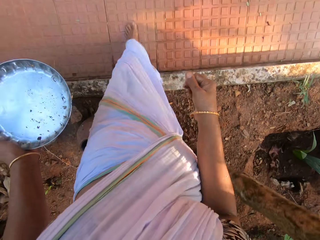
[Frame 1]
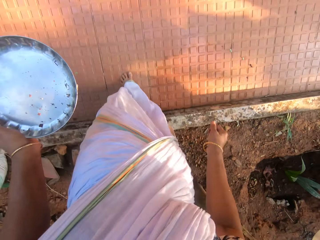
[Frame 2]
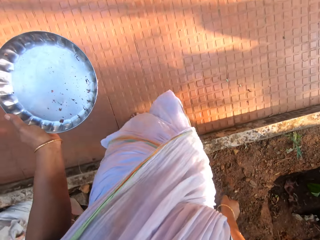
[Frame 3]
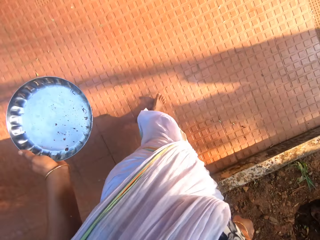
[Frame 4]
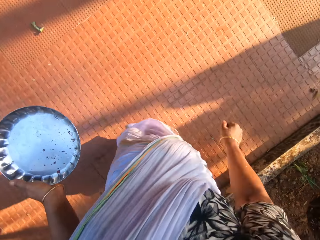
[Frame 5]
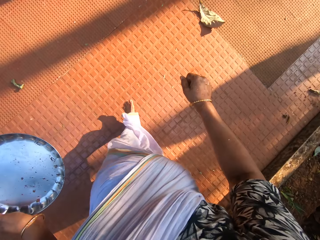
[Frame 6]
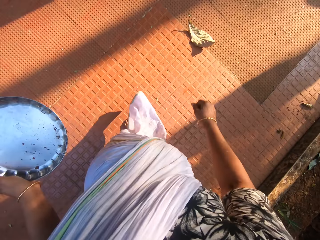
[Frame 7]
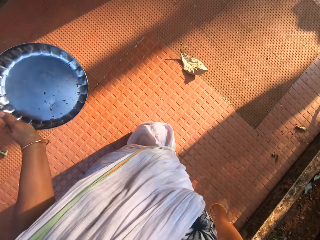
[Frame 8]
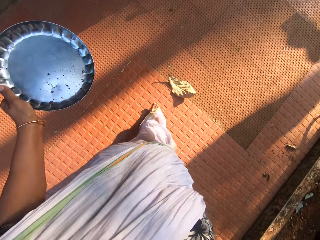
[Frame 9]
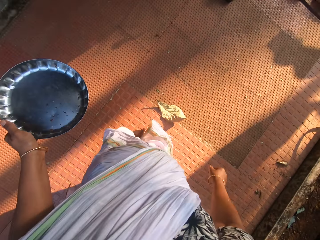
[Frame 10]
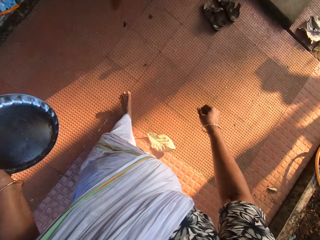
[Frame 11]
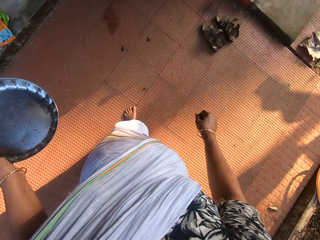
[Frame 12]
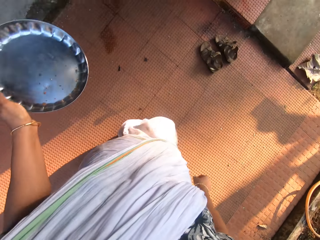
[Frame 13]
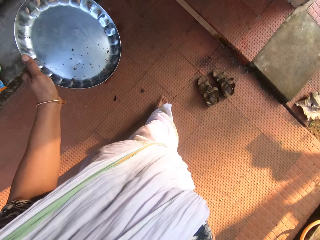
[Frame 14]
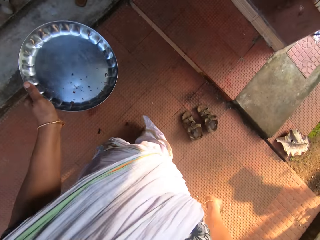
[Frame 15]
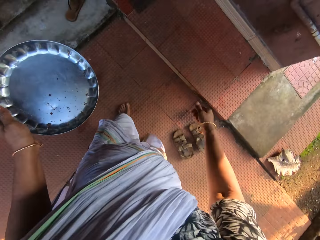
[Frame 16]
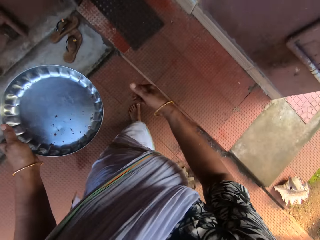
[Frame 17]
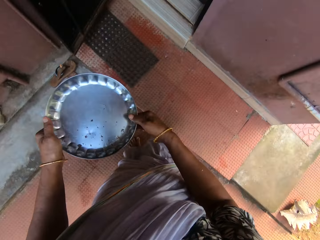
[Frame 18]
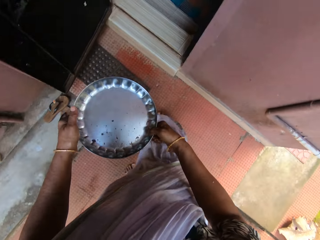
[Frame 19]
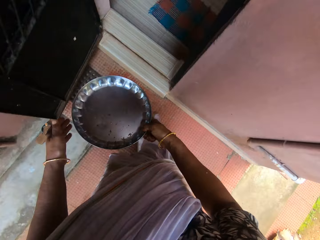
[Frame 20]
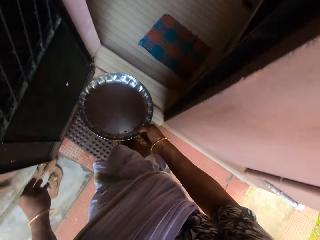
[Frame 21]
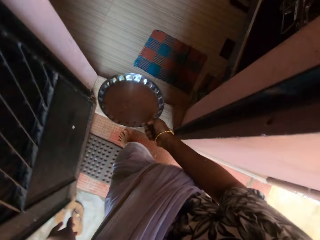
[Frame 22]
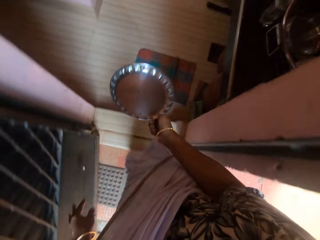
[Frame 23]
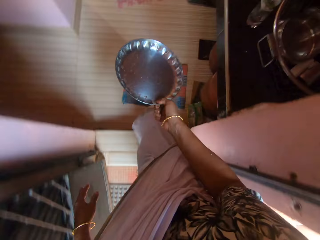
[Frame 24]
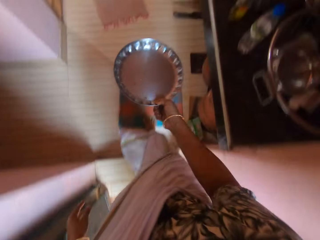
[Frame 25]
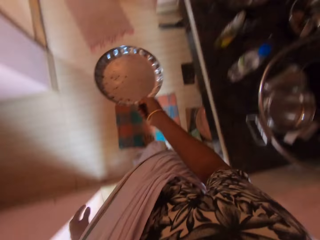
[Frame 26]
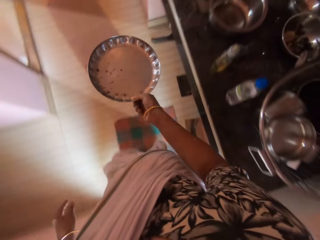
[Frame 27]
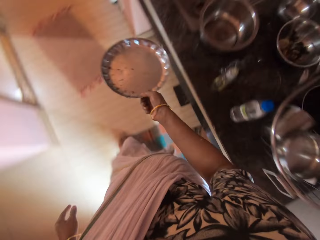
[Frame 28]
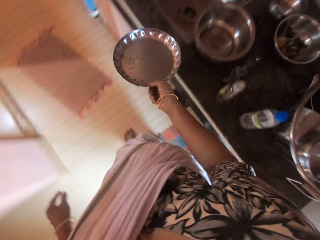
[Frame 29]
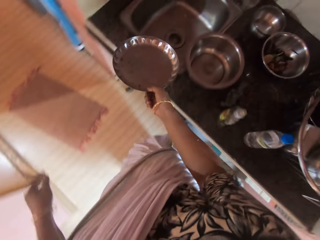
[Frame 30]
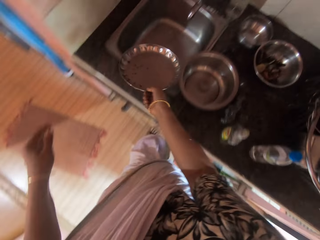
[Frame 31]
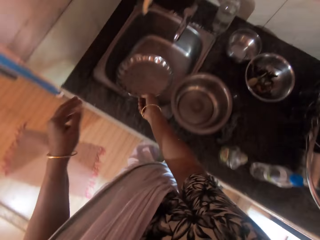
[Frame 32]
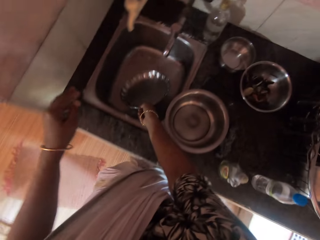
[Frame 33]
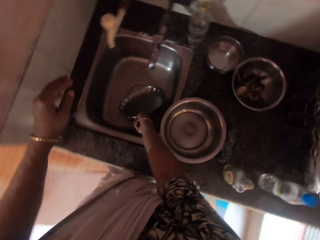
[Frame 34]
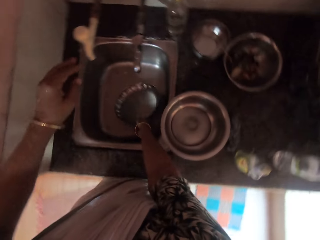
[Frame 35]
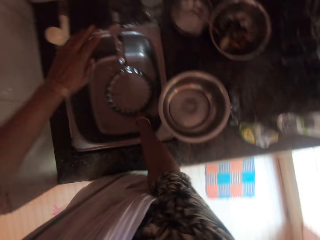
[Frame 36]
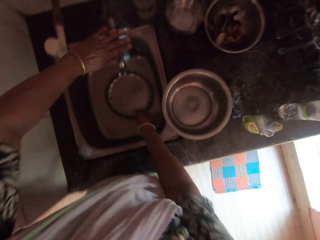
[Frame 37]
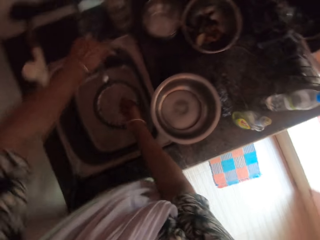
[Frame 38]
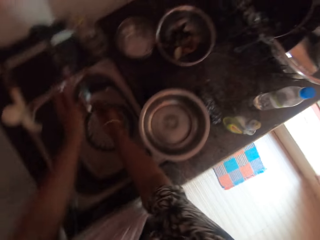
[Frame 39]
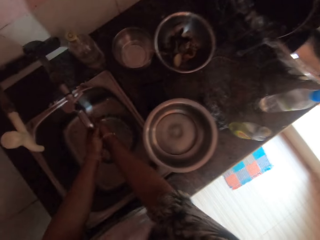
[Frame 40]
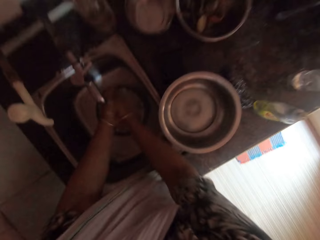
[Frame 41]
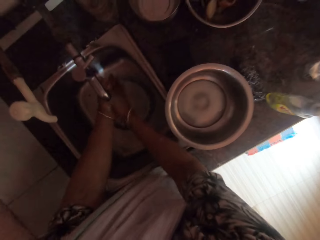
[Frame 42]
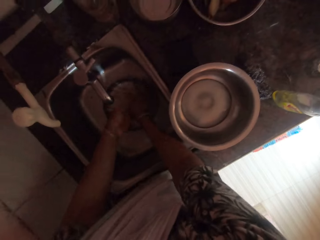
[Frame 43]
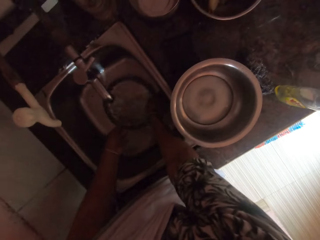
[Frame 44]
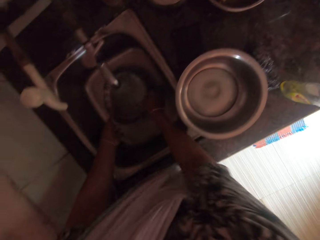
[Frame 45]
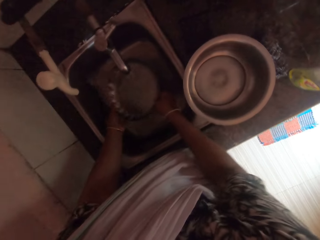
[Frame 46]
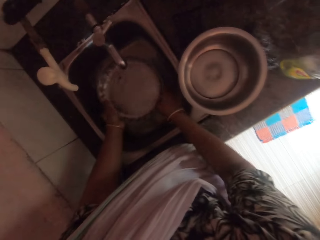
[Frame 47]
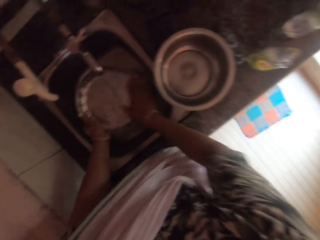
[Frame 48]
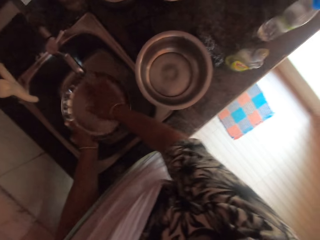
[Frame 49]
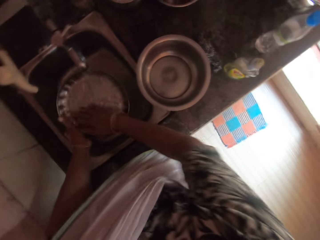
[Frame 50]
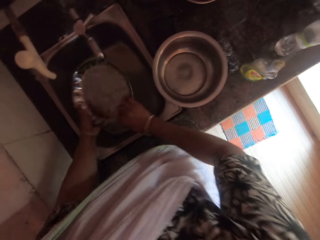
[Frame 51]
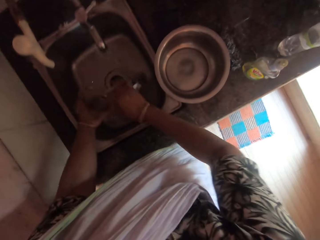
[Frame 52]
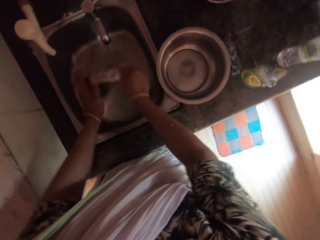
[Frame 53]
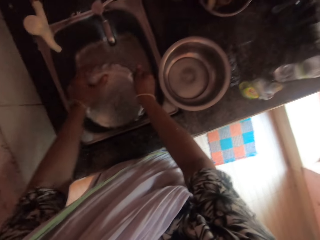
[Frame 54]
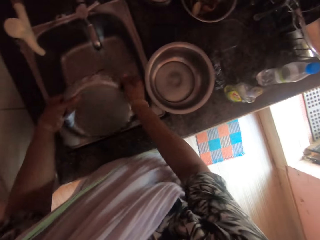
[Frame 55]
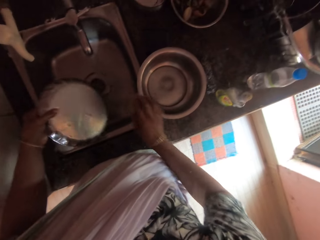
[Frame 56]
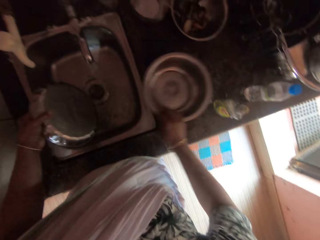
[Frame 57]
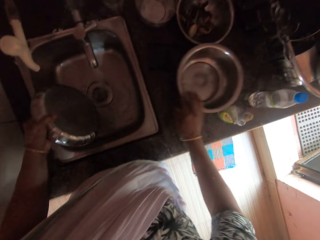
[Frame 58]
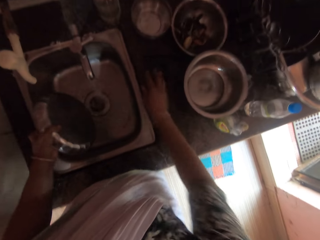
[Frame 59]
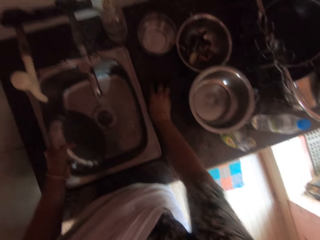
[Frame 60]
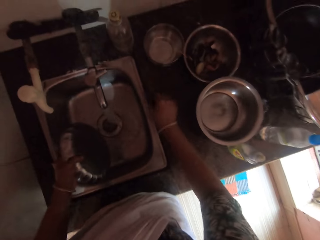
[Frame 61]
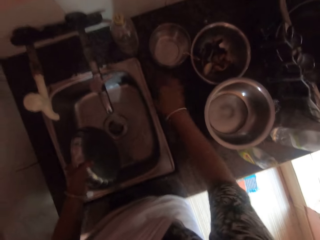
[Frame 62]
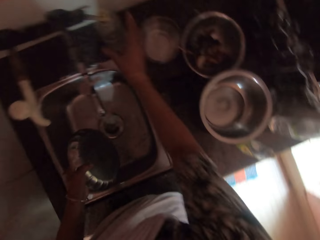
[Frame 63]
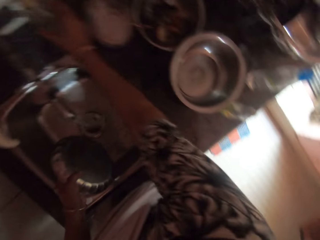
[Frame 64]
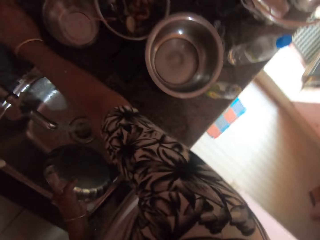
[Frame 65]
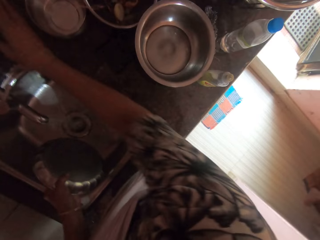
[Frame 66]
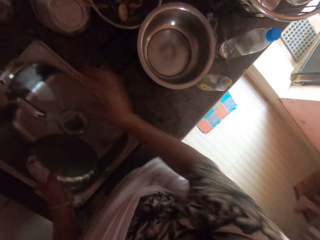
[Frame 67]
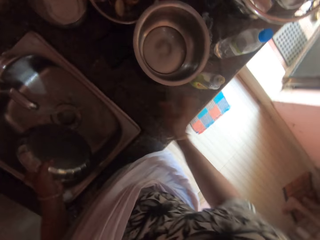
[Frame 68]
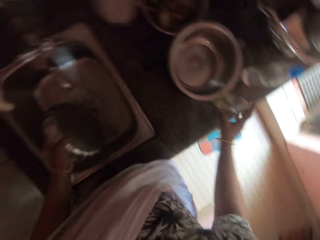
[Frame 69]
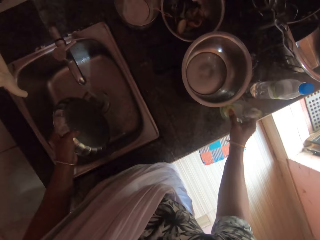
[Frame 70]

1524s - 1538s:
The camera wearer drops the tray in a sink with her right hand. She opens a faucet with her left hand. She rinses both hands. She rinses the tray with her right hand. She shifts the bowl with her right hand. She touches a sponge with her right hand.

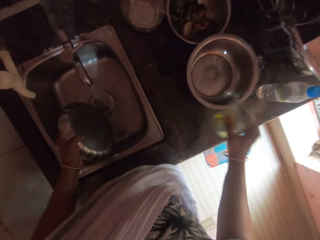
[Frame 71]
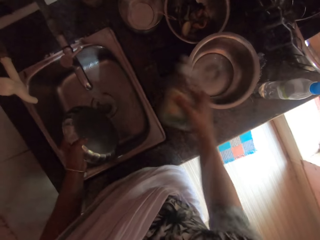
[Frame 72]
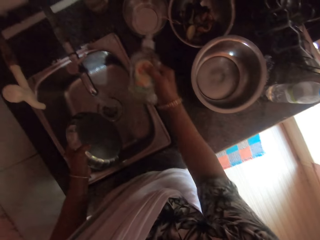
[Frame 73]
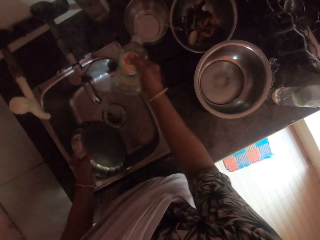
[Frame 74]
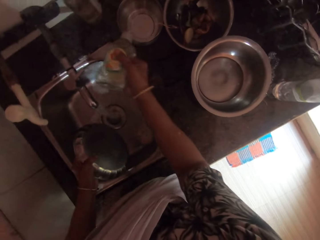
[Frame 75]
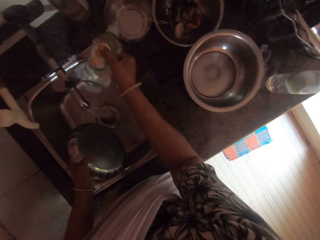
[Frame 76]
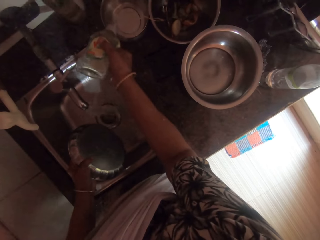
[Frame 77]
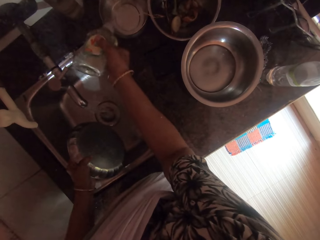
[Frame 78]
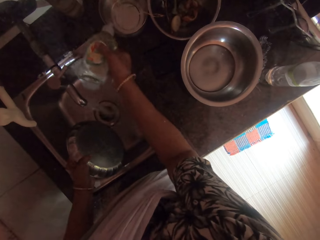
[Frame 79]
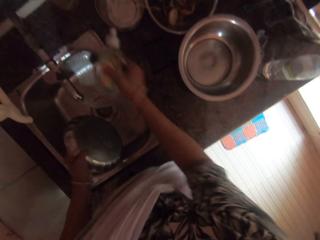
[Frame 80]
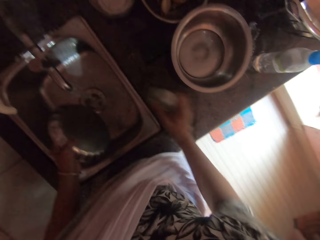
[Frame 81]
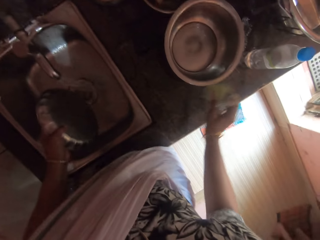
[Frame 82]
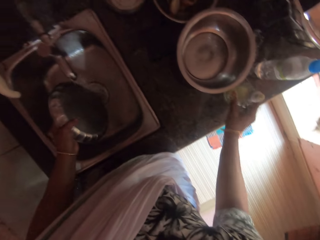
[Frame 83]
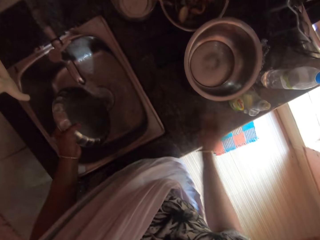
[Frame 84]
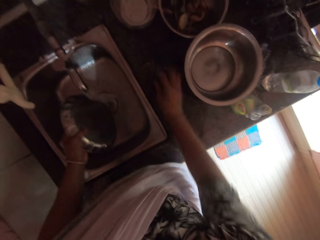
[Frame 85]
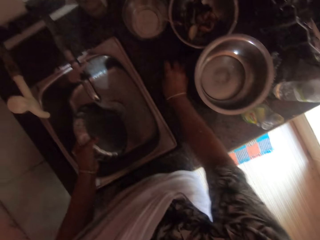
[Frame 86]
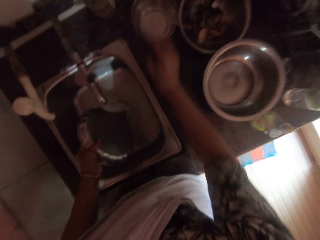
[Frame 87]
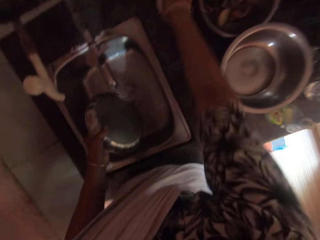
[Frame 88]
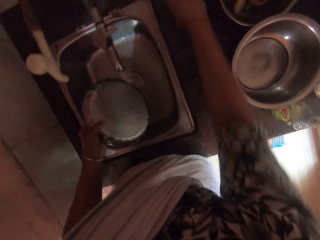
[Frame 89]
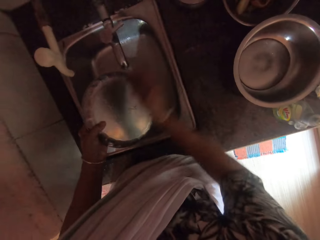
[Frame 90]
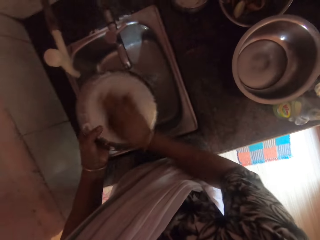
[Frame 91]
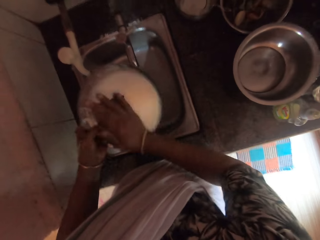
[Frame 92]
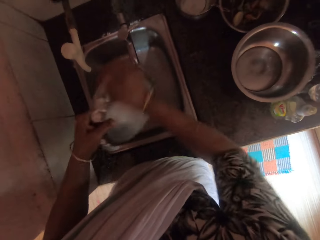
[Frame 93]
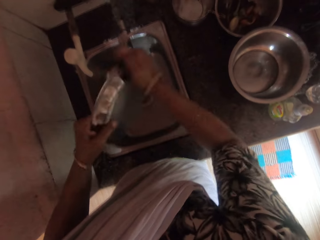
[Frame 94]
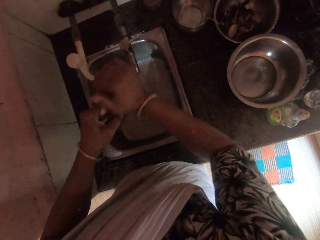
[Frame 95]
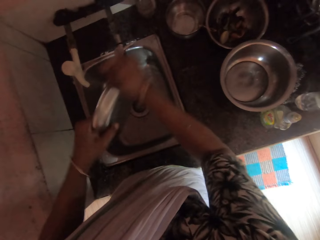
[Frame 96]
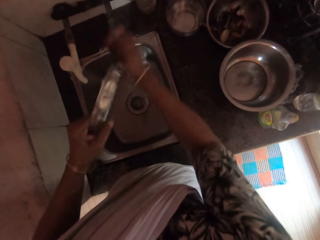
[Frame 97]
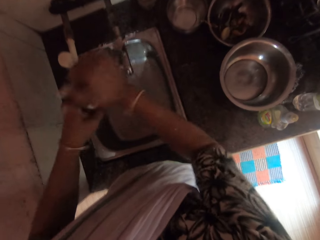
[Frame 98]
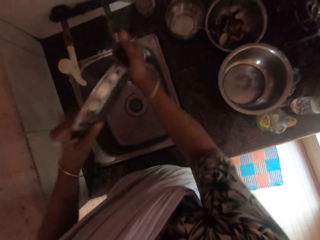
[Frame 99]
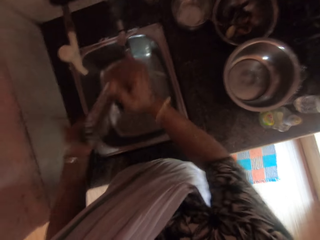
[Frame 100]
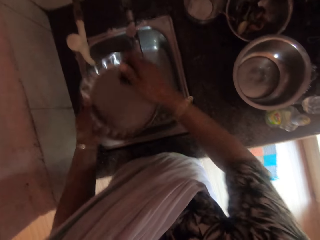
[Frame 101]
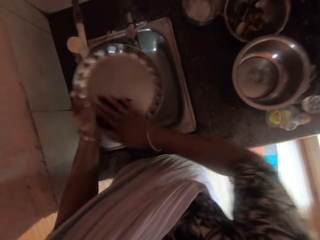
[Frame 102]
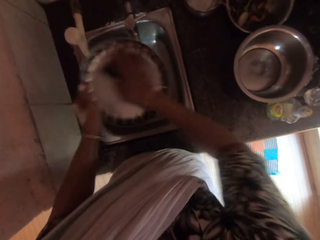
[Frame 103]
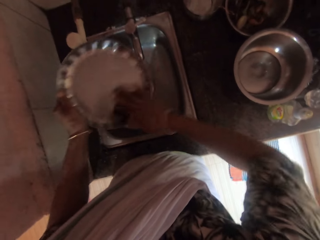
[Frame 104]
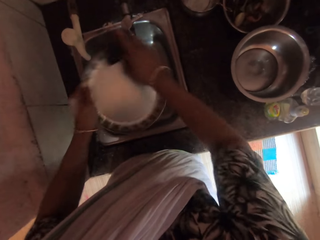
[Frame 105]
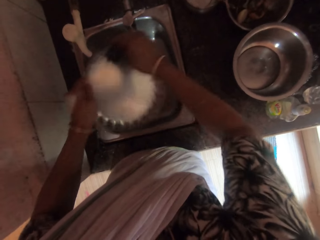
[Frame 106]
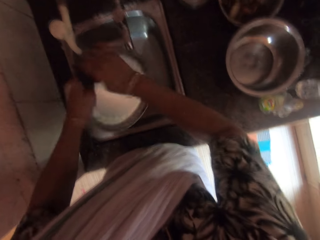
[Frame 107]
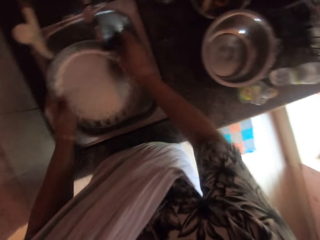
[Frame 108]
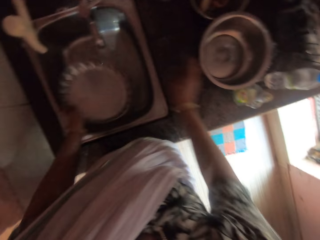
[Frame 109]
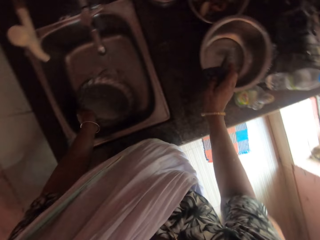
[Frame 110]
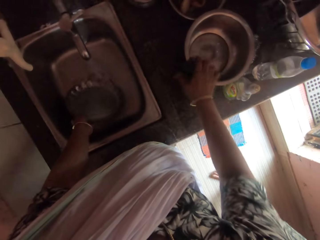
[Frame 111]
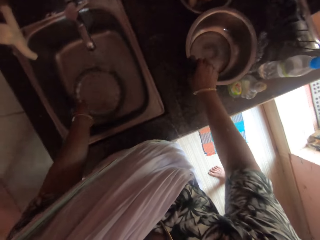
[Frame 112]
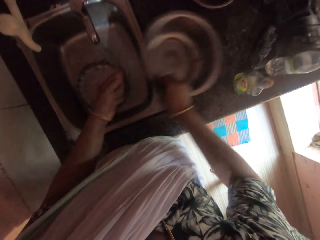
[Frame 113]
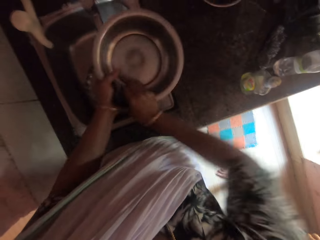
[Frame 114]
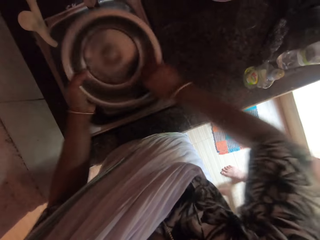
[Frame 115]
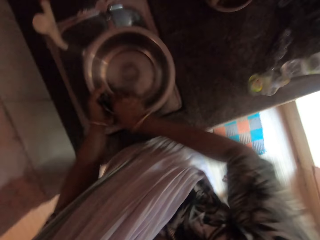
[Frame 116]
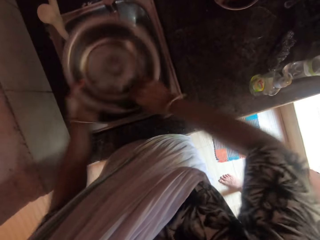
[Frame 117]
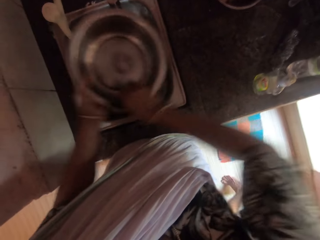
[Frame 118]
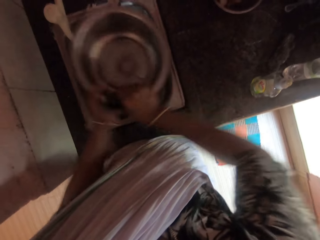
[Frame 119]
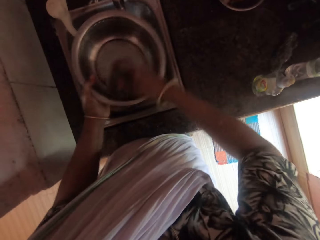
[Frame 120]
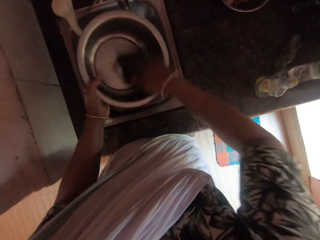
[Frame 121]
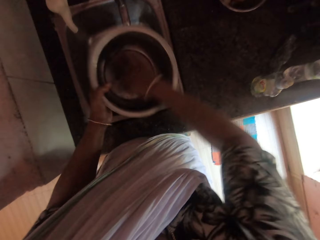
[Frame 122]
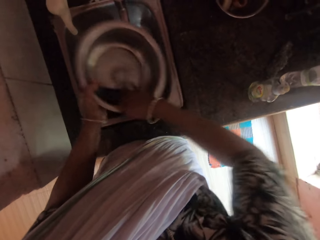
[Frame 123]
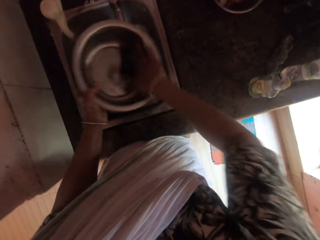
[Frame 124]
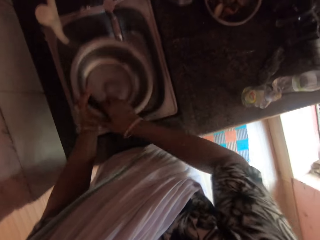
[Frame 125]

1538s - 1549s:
The camera wearer picks a liquid soap from the counter top with her right hand. She pours the liquid soap in a bowl on the counter top. She drops the liquid soap on the countertop with her right hand. She picks a sponge from the counter with her right hand. She washes the tray with the sponge in her right hand. She drops the tray in the sink with her left hand. She picks the bowl from the counter top with her right hand and washes the bowl with the sponge in her right hand.
